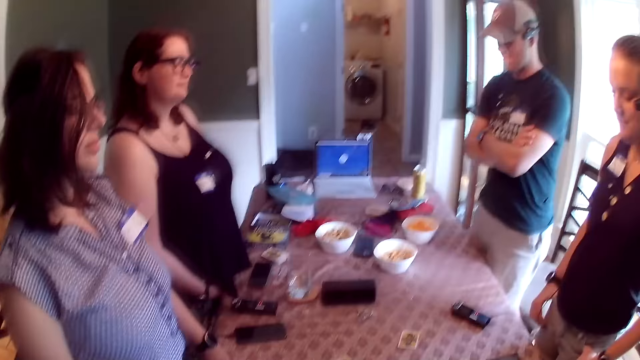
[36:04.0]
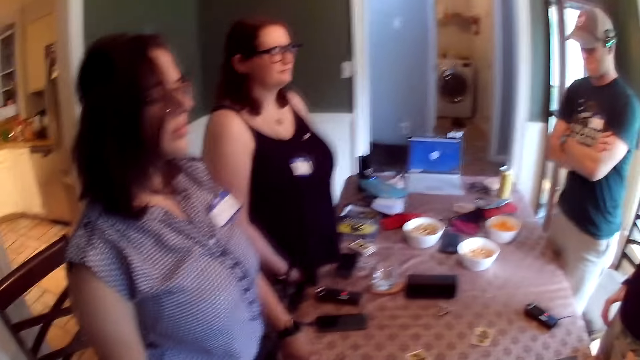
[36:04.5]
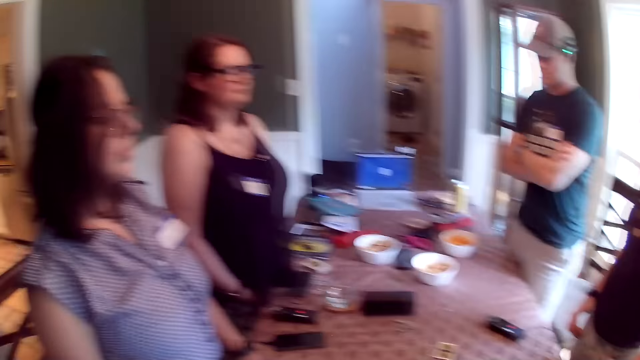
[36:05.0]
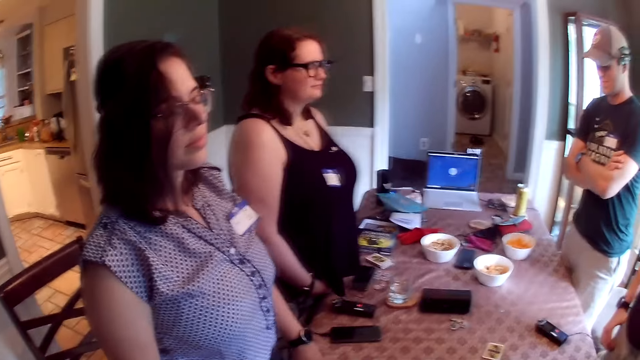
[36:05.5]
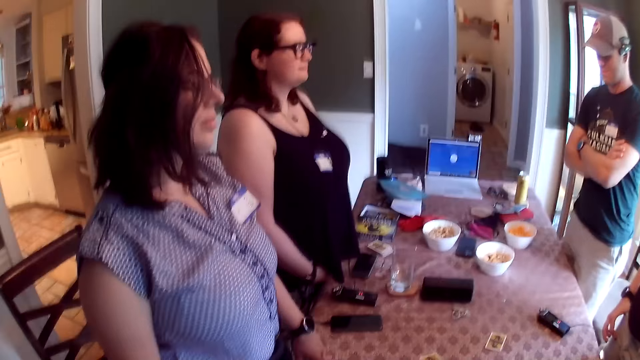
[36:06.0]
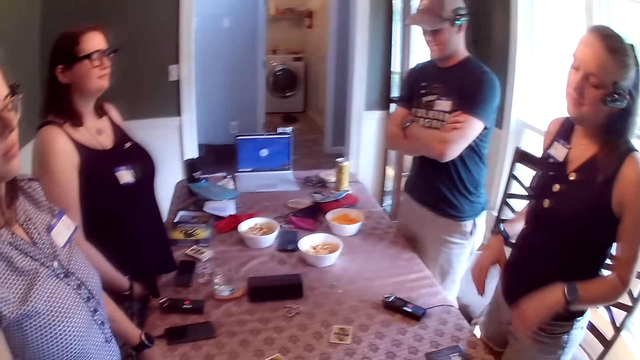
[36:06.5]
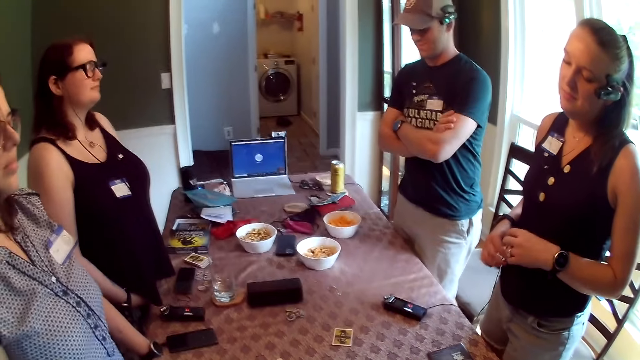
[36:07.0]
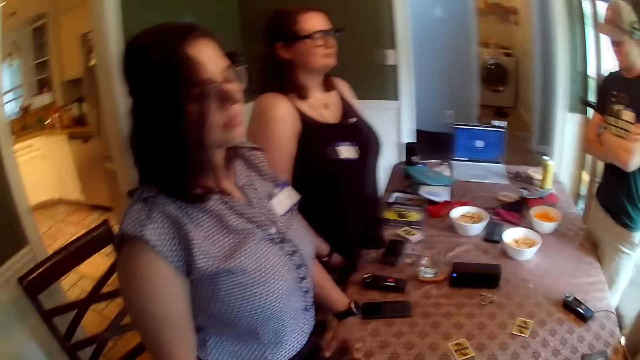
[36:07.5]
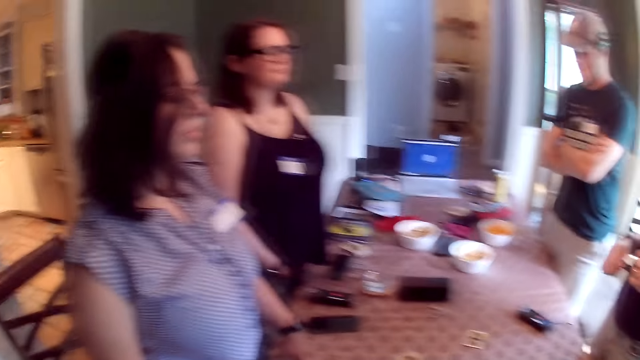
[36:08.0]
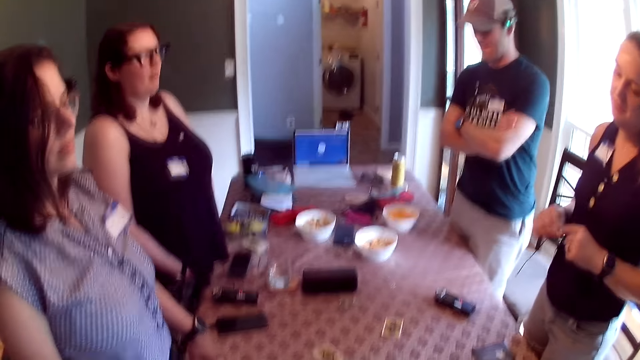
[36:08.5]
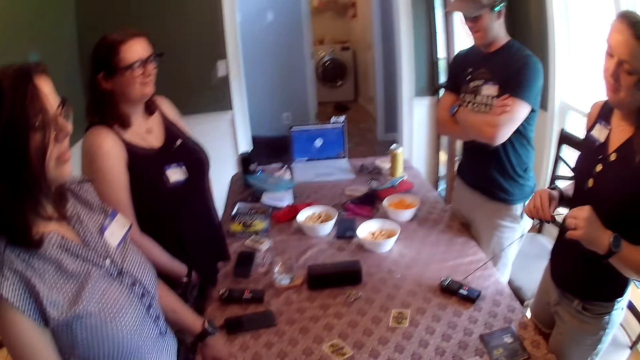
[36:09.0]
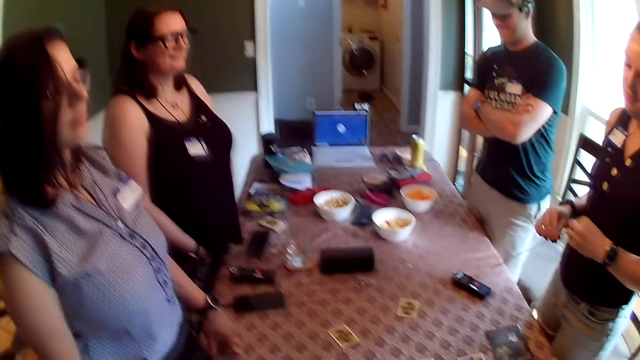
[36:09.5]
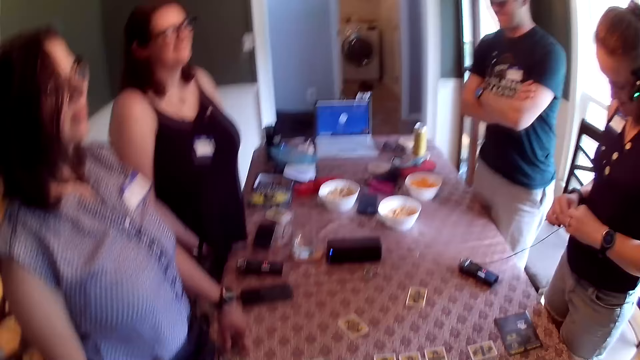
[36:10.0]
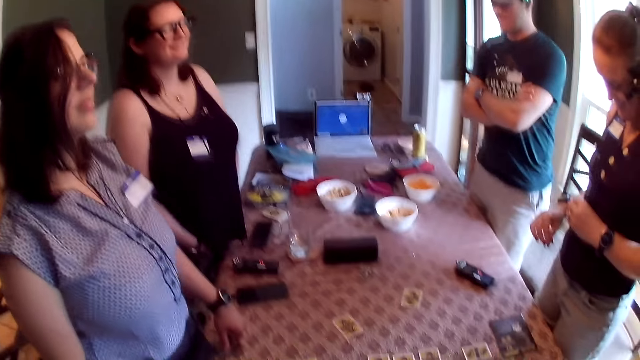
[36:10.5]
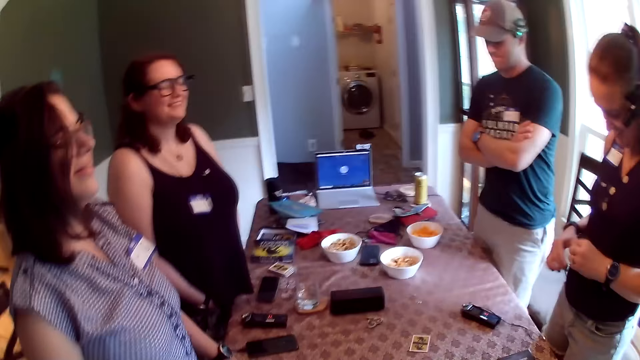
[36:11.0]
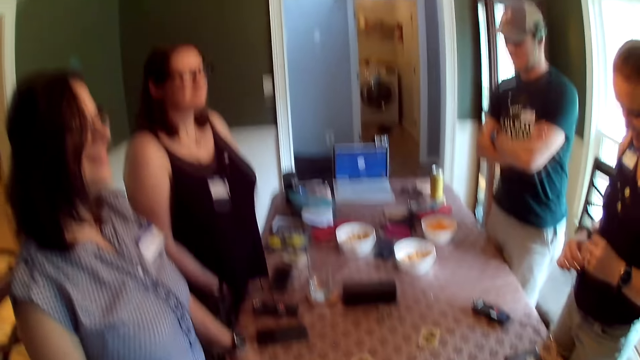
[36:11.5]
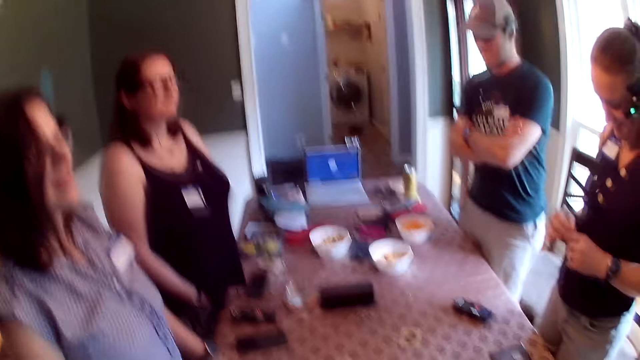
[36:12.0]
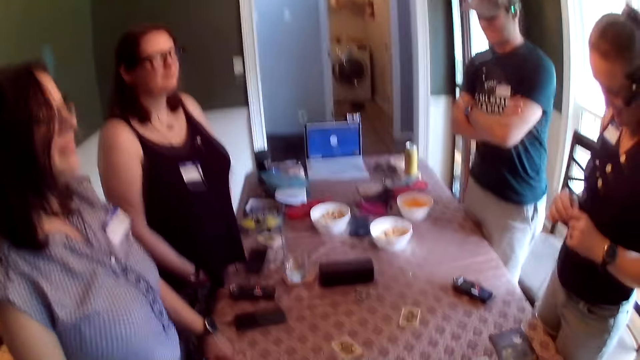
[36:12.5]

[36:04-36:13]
The camera wearer converses with the group of people at the table.

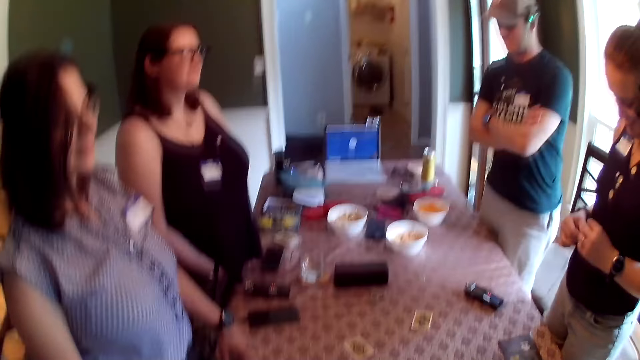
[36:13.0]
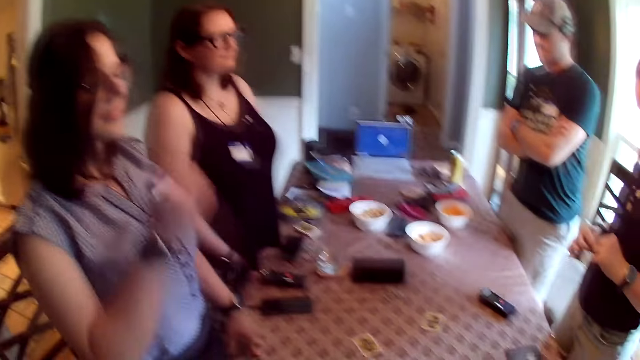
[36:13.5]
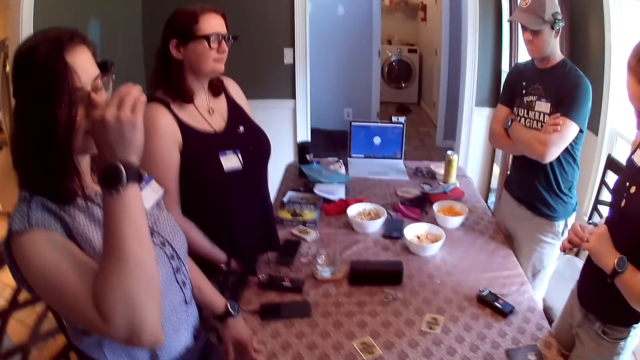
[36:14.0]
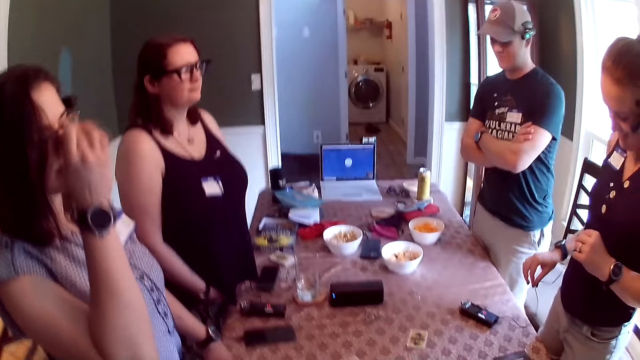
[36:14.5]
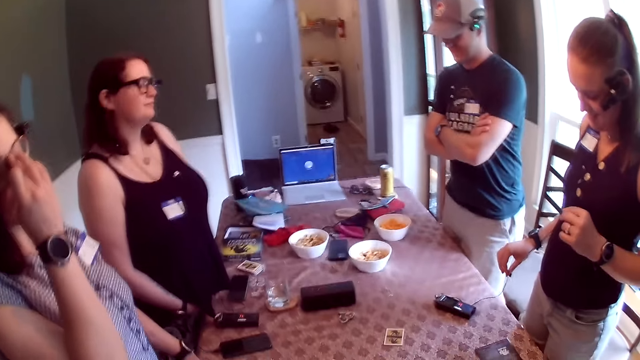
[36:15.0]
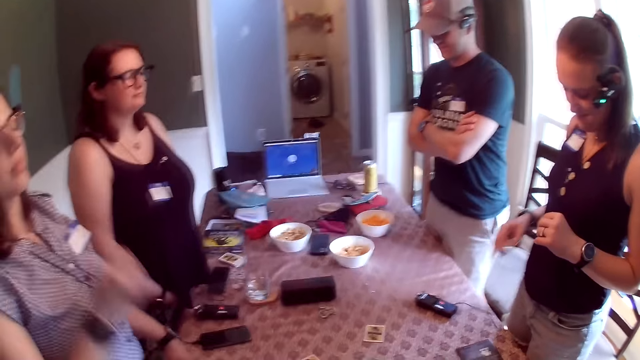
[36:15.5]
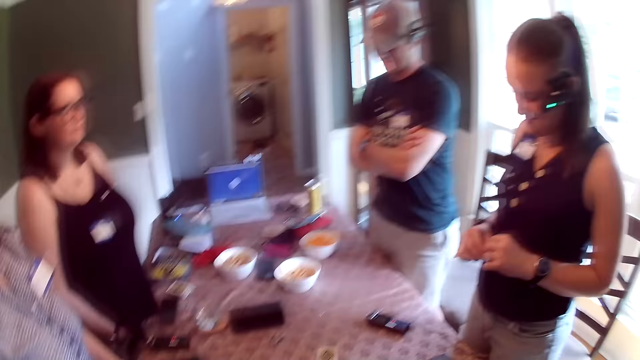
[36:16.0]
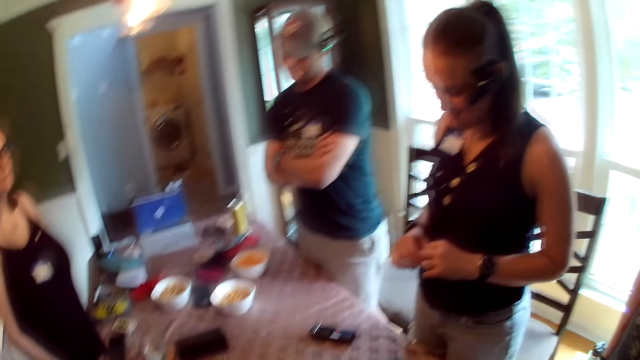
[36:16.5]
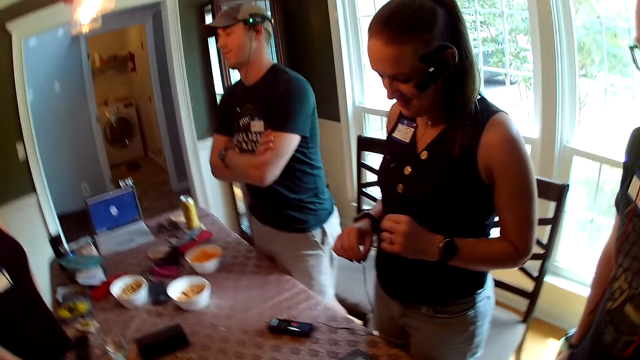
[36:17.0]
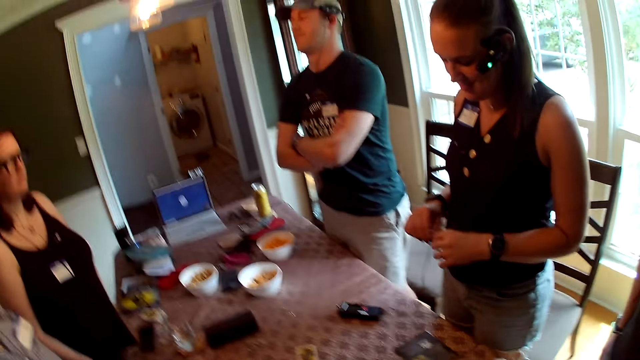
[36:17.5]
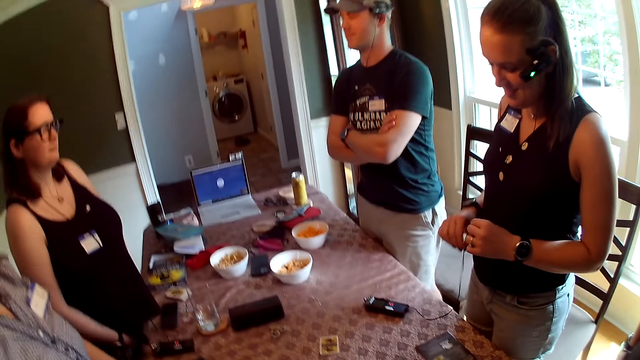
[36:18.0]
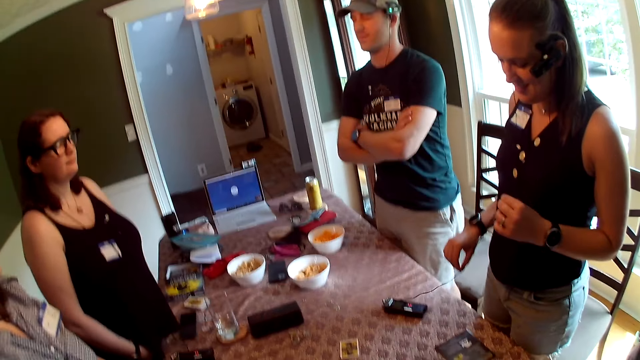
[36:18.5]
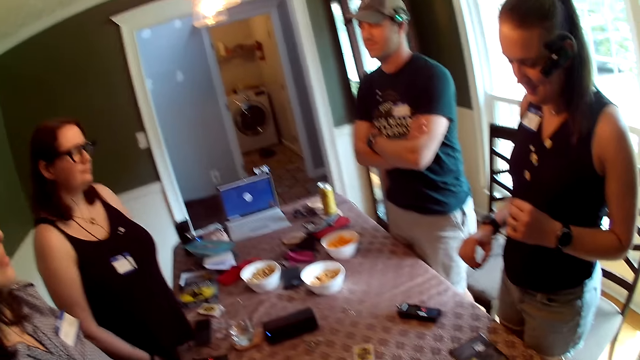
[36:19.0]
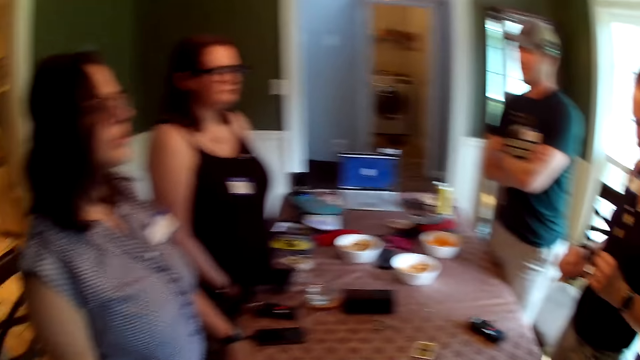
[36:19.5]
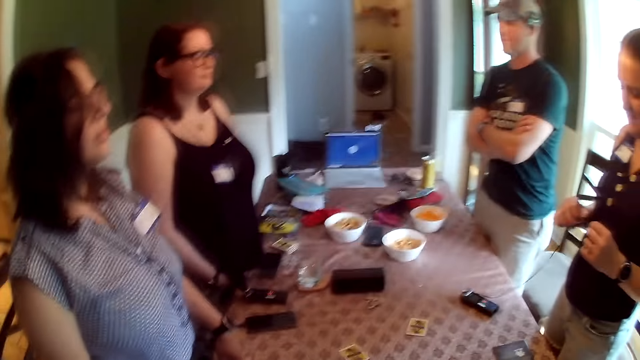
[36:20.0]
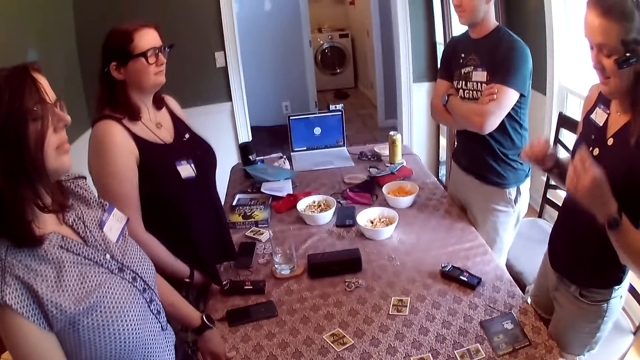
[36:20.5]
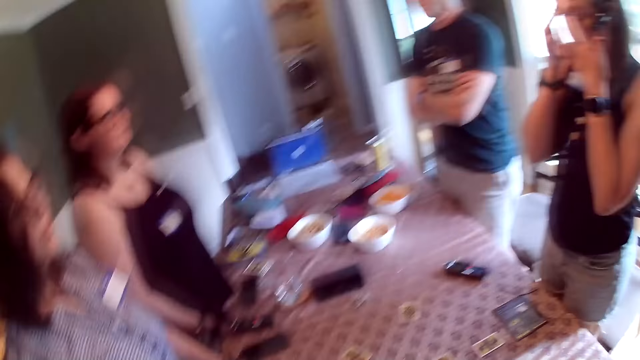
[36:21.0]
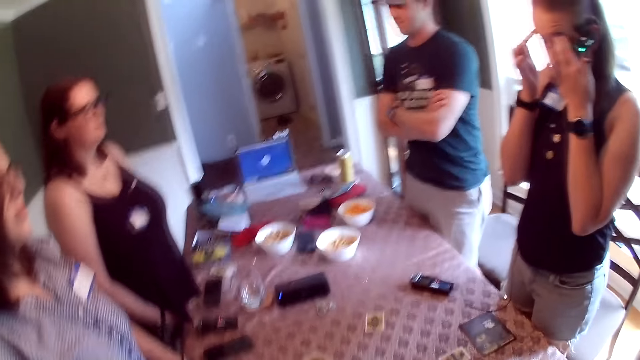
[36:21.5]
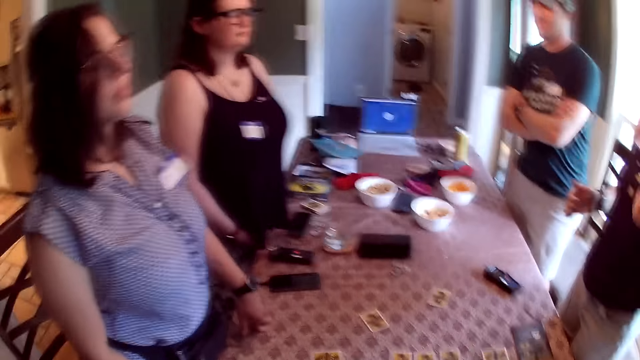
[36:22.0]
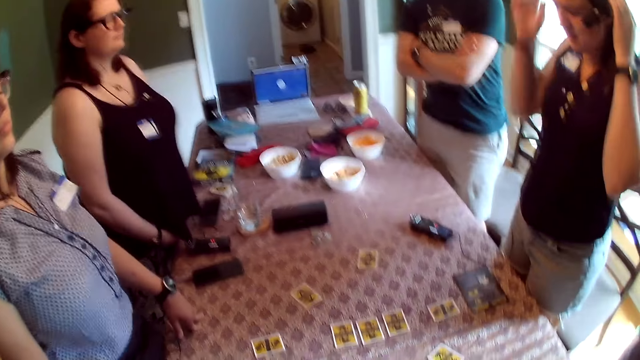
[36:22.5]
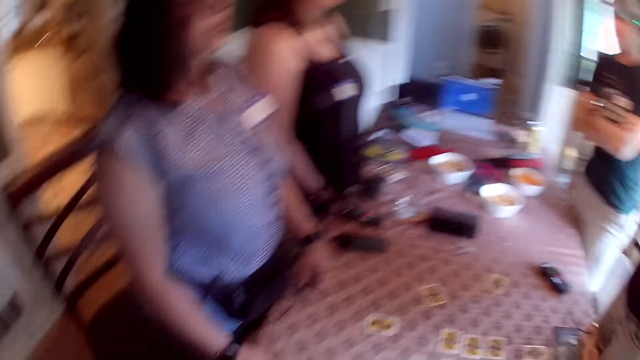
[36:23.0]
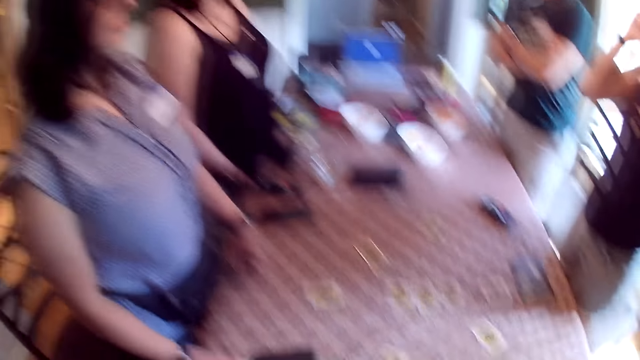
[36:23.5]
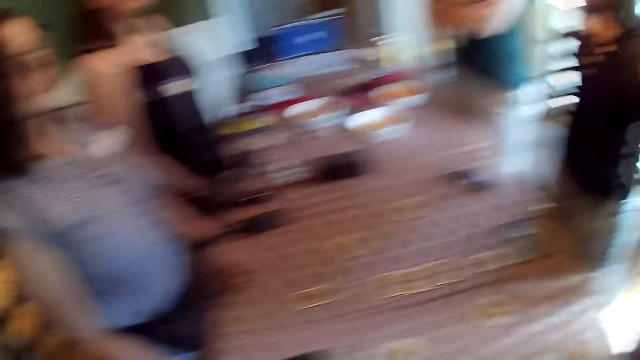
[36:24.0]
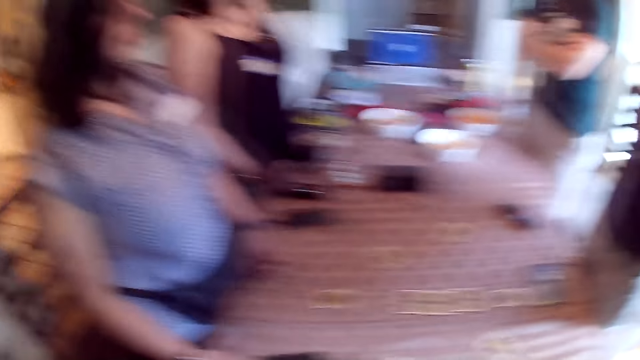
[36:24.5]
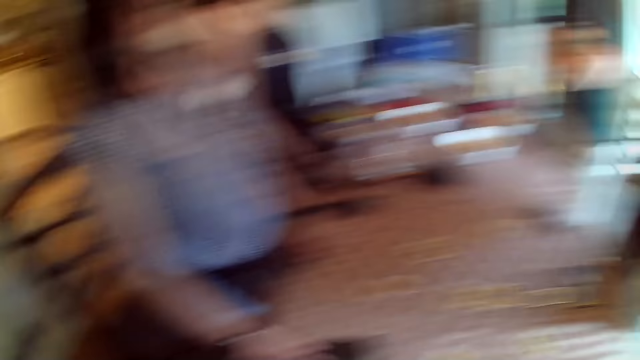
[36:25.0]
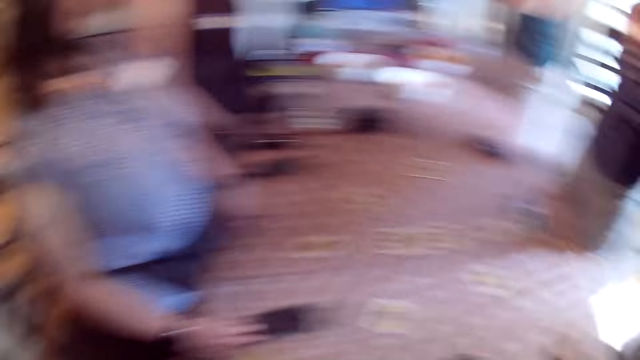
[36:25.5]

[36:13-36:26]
A woman places her right hand on the table. A man dances. The camera wearer listens to music. Another woman drops the cable on the table with her hands. The other woman touches her face with her hands and touches her hair with her hands.
